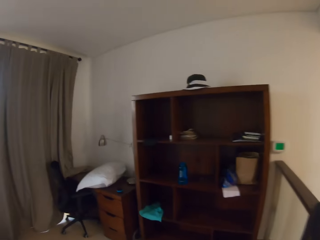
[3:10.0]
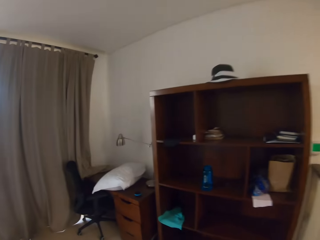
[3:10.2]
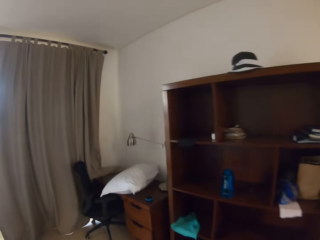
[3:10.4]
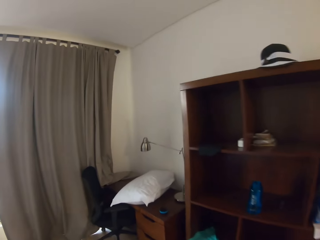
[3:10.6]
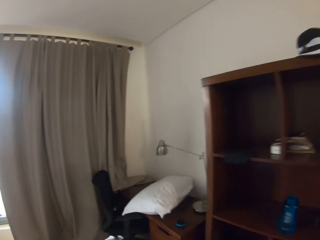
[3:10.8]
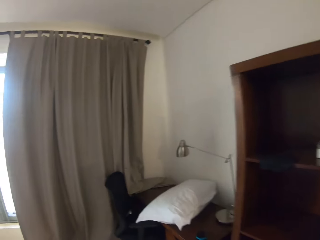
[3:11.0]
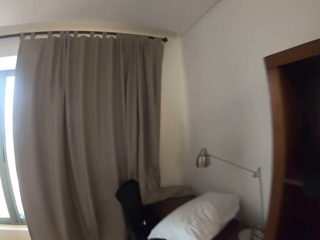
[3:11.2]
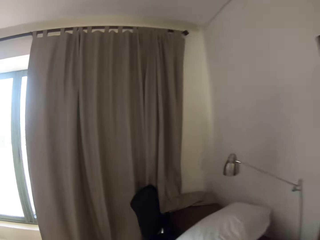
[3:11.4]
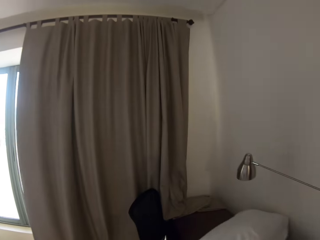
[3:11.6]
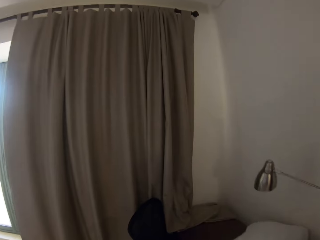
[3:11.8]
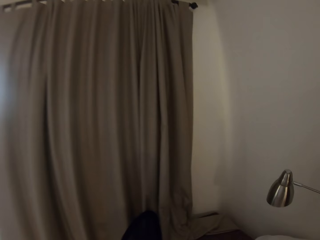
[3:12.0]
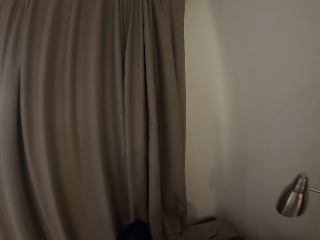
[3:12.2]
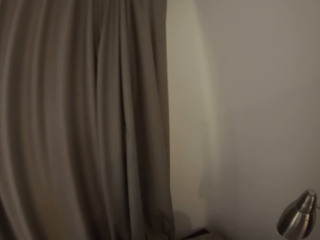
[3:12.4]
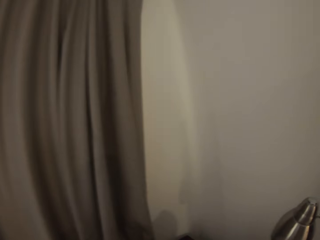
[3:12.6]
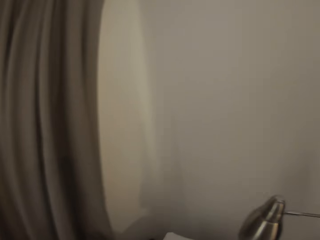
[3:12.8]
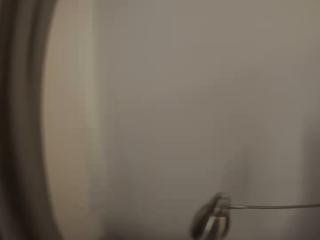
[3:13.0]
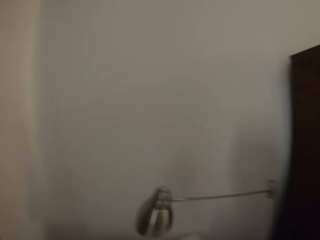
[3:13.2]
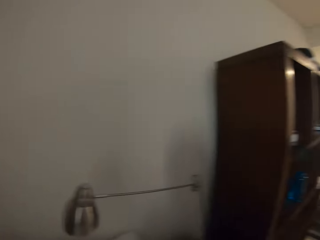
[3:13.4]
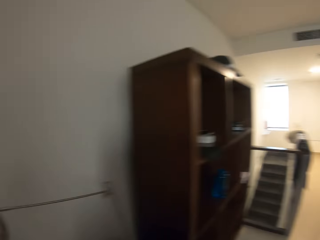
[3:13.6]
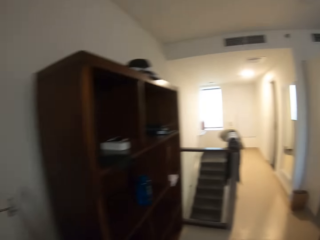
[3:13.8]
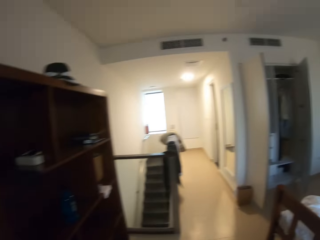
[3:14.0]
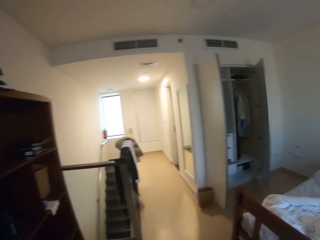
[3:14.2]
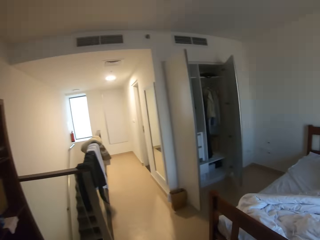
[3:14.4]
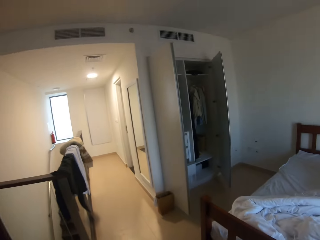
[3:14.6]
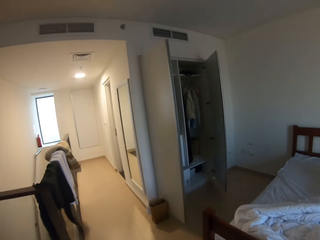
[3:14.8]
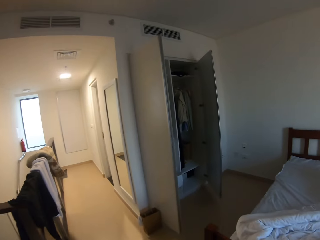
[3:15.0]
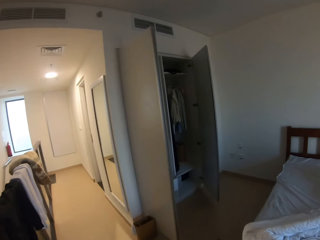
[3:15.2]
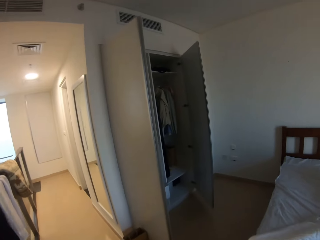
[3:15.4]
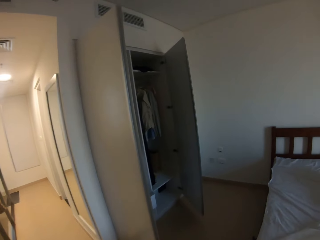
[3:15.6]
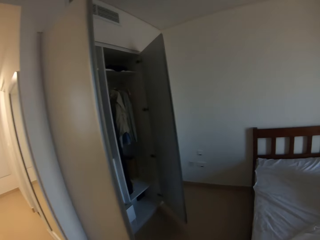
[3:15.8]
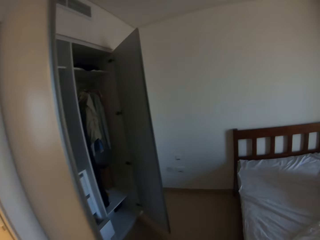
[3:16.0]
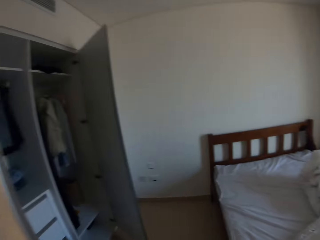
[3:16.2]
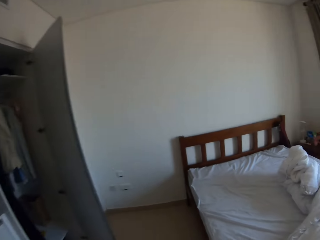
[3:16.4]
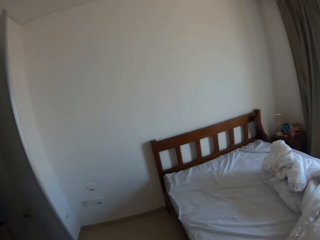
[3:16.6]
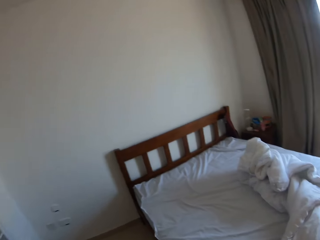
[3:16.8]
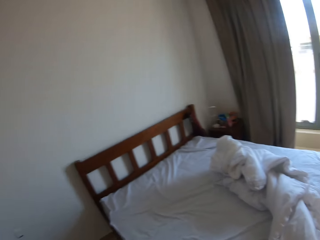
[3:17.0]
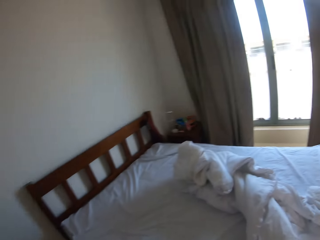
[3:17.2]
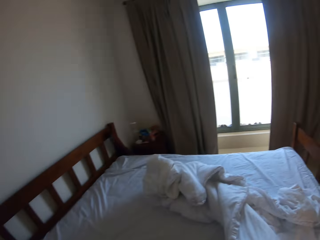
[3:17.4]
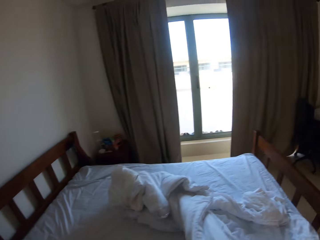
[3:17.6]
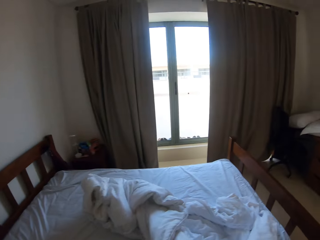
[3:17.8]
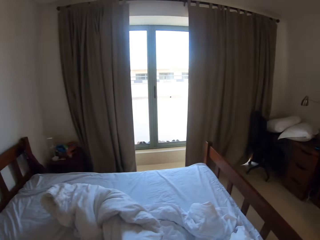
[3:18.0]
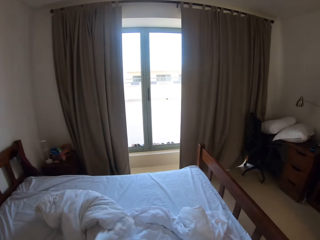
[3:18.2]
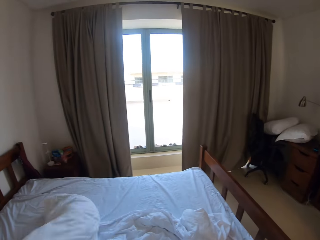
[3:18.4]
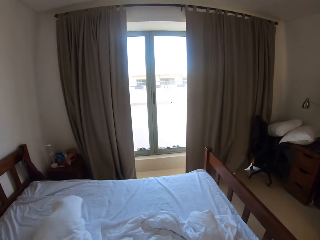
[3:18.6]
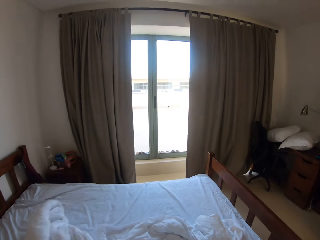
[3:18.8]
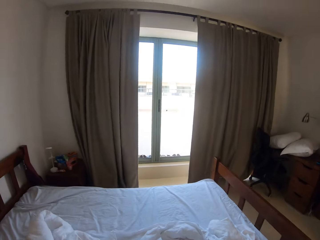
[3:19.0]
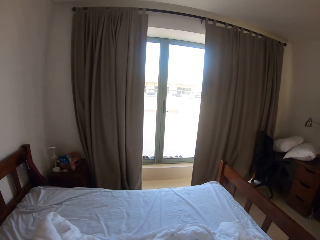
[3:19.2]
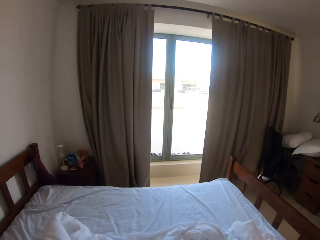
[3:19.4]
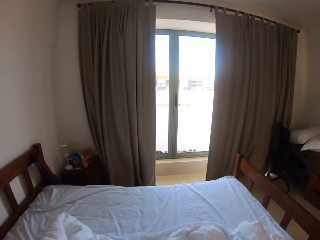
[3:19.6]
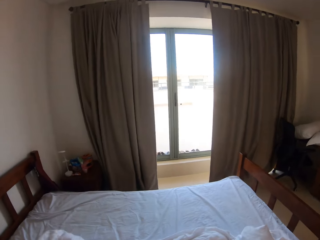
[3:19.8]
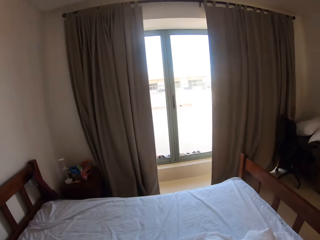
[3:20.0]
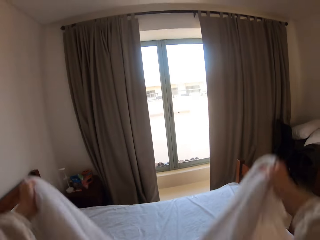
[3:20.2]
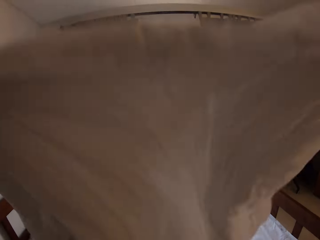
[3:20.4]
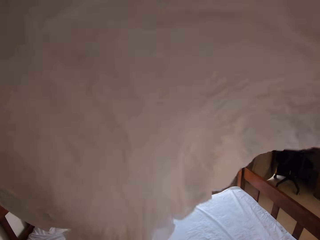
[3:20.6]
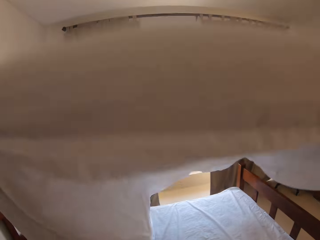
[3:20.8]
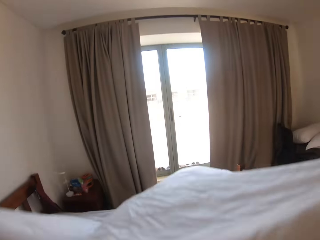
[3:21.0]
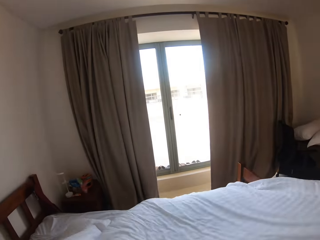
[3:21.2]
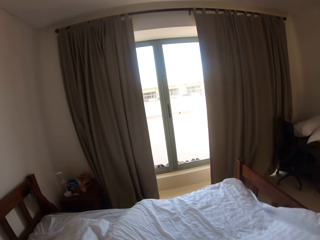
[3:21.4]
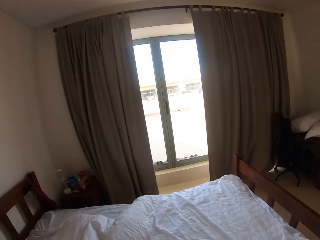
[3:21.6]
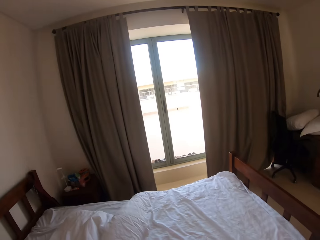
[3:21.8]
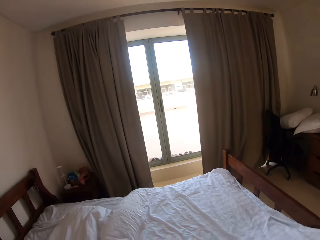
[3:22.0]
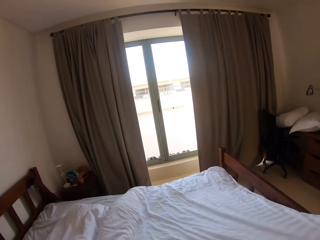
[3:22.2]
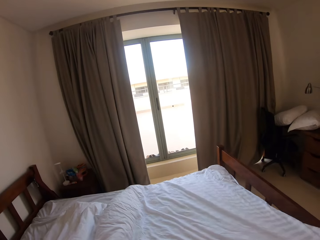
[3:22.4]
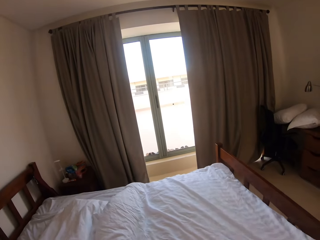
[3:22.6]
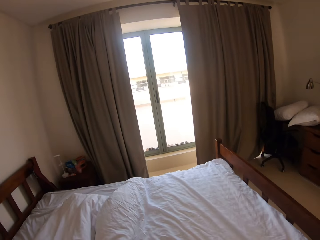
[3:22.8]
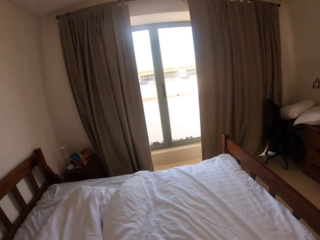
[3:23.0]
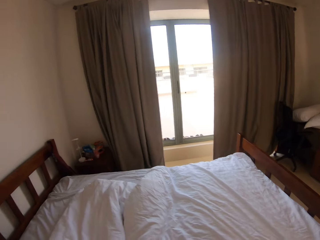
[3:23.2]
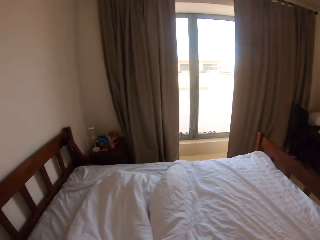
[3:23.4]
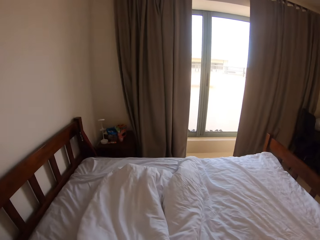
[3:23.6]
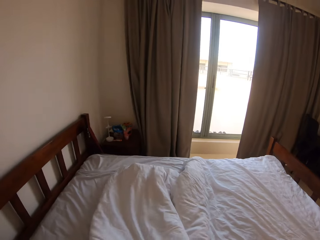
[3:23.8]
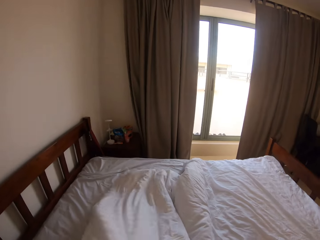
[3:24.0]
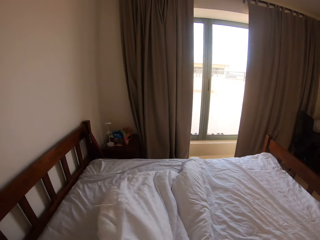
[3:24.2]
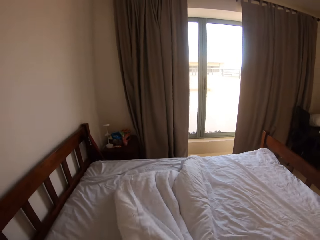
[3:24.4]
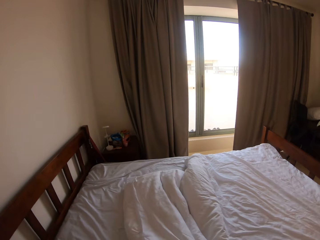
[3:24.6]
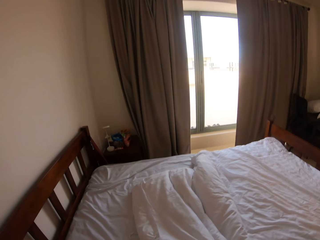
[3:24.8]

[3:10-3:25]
The camera wearer walks to a desk. They move around the room. They put the pillow on the desk. They walk to the bed. They pick up the duvet from the bed. They touch the duvet on the bed. They spread the duvet on the bed.

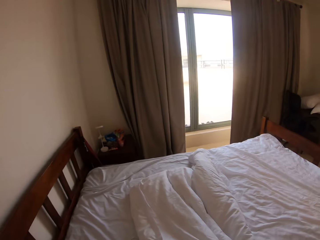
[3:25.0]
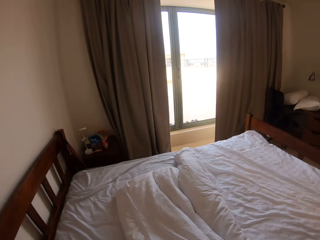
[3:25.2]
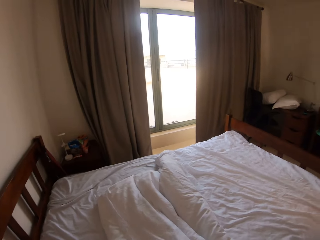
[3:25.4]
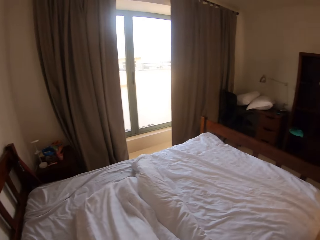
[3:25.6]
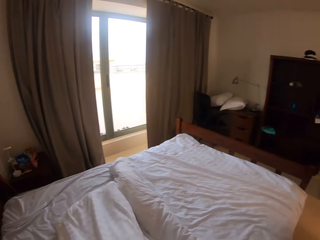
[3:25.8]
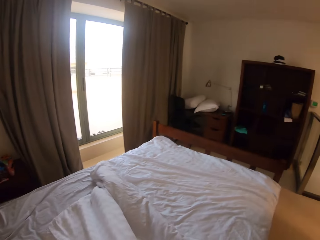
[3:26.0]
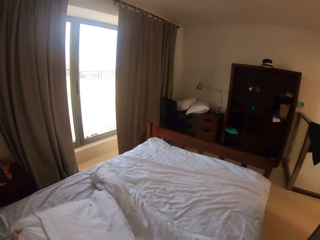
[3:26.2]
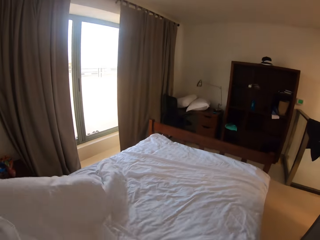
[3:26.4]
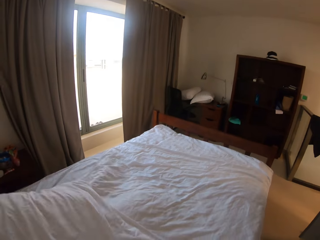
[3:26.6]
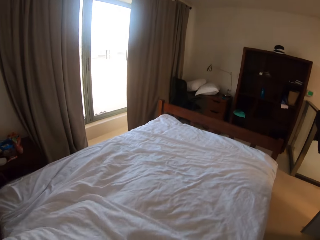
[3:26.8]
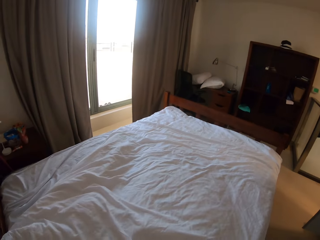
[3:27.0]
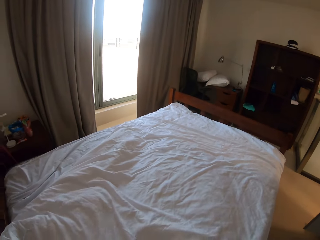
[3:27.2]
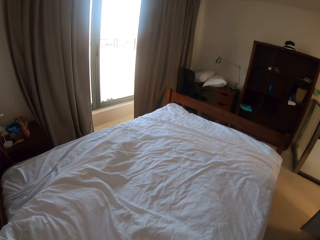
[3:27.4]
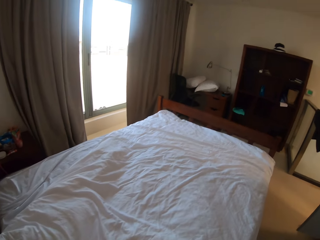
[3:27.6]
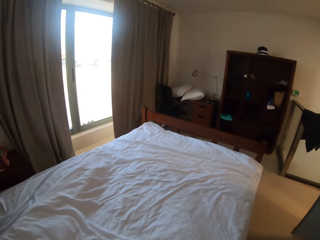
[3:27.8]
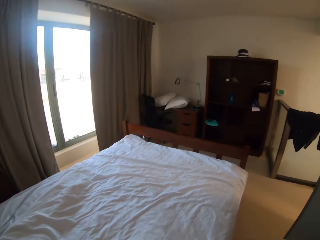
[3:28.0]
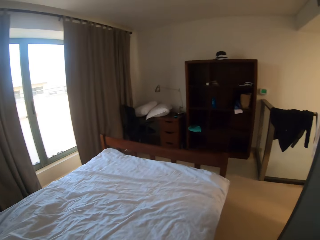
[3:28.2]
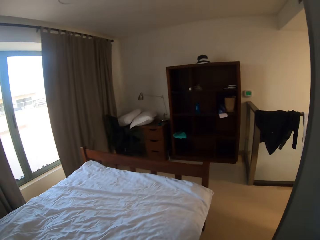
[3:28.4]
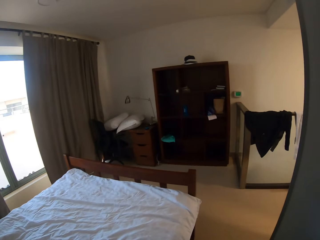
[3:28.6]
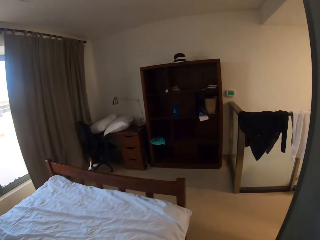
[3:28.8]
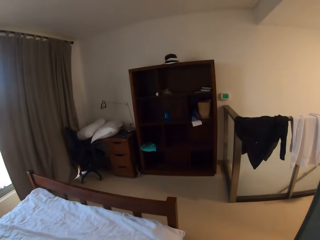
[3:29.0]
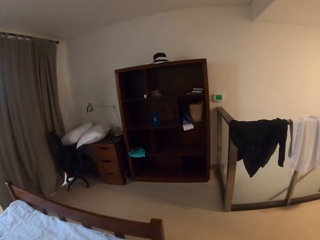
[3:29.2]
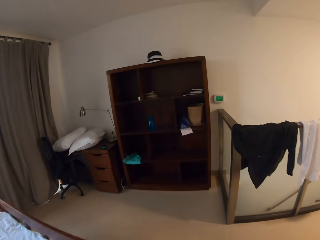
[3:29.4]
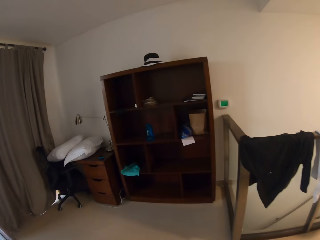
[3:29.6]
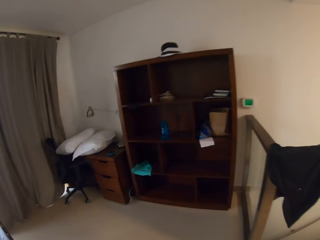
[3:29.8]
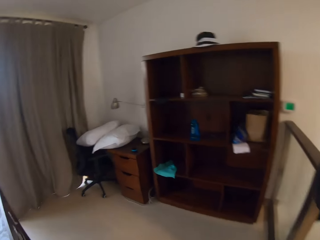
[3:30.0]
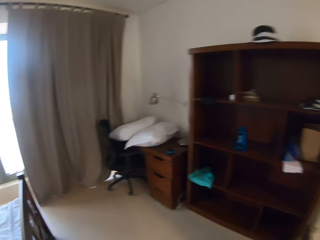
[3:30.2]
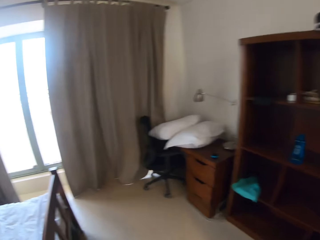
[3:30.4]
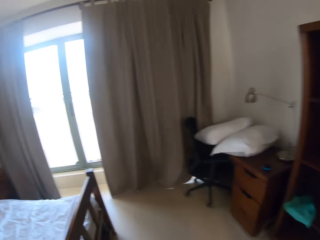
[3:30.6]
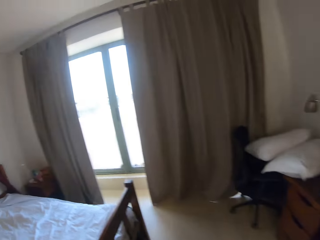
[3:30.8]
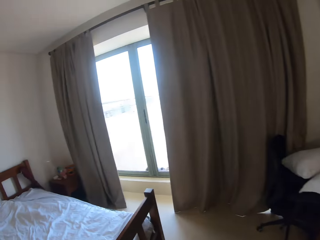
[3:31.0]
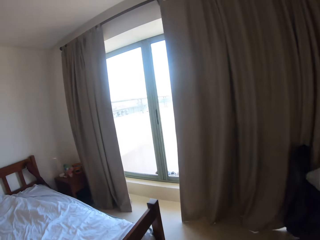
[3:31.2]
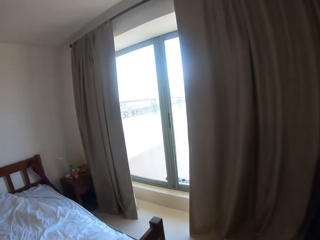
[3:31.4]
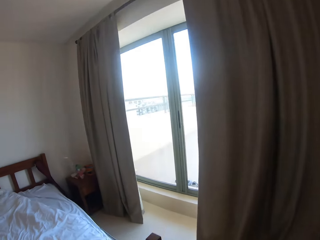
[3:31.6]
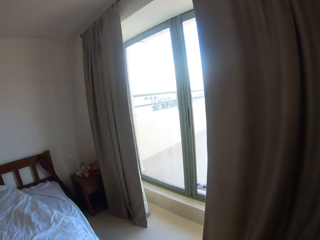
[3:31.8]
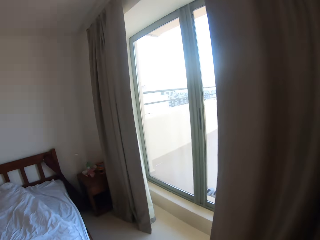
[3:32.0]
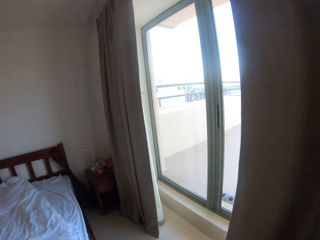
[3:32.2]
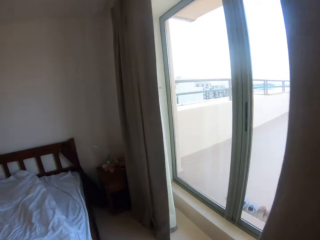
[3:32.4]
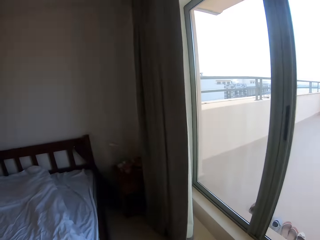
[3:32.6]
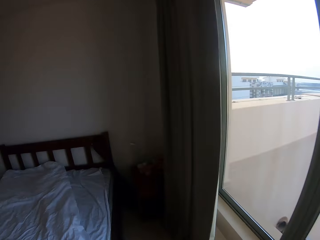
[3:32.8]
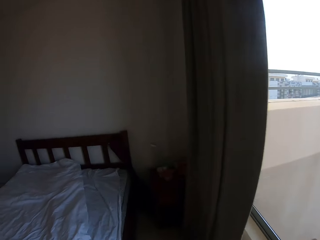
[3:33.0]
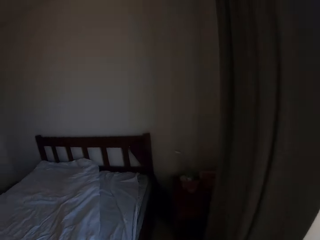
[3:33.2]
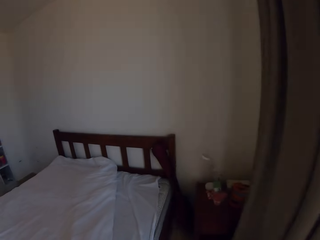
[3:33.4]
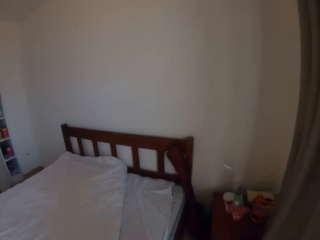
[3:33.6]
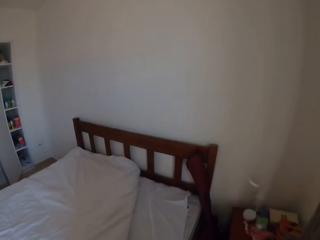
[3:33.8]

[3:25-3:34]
The camera wearer moves around the room. They walk around the bed.
